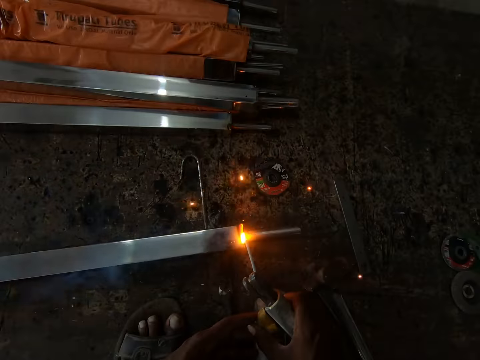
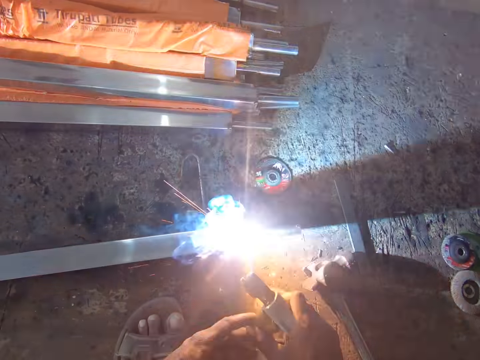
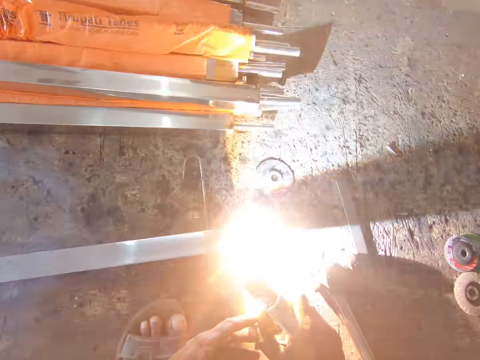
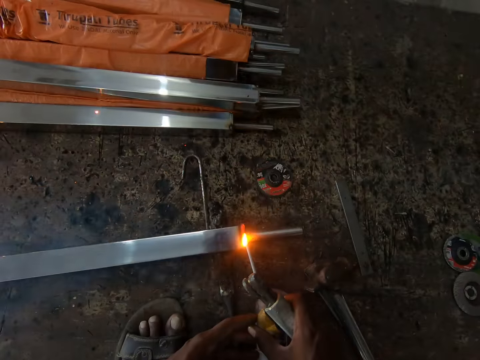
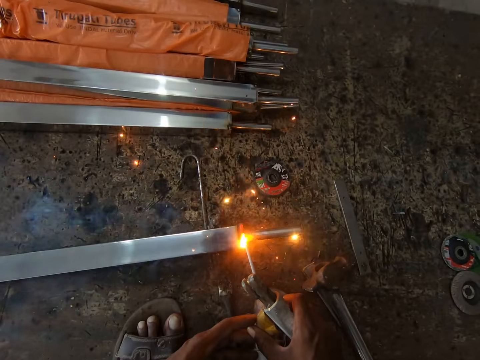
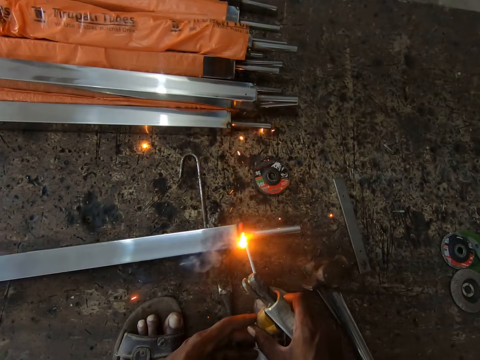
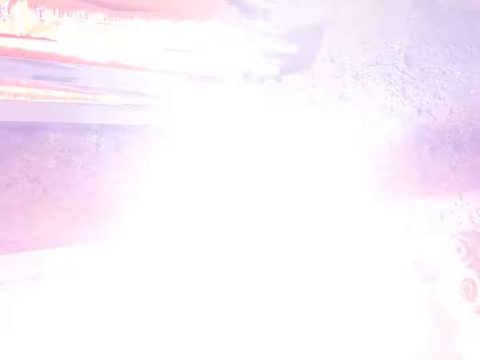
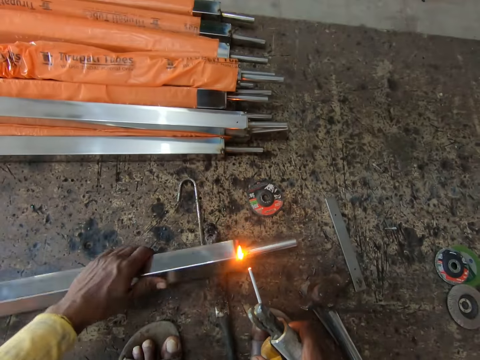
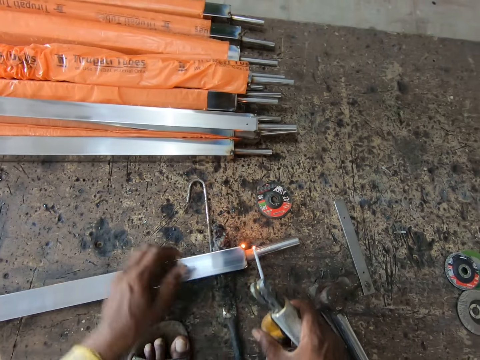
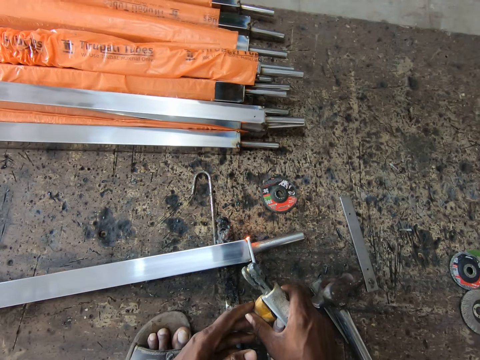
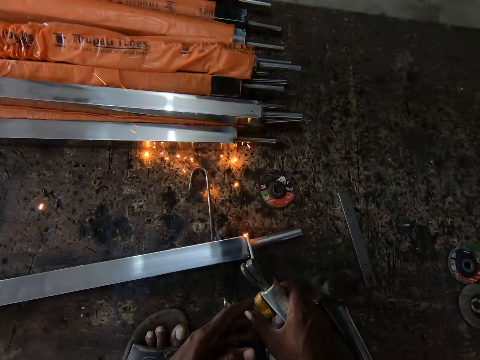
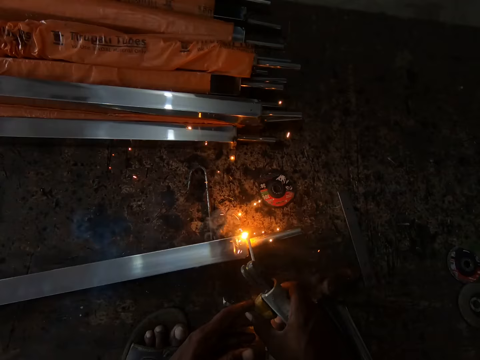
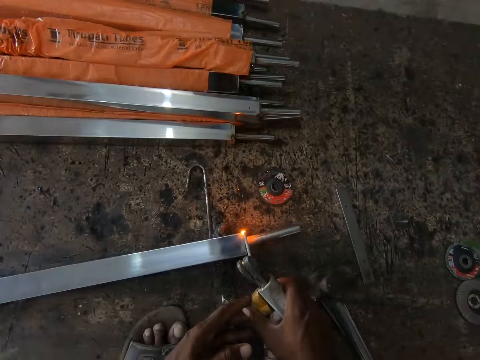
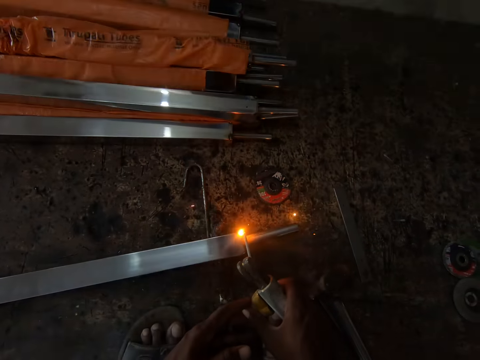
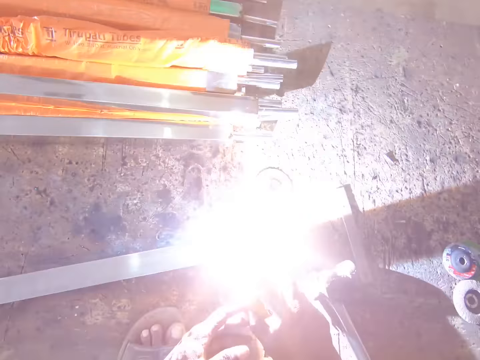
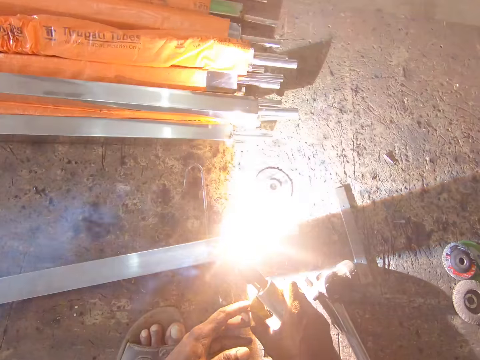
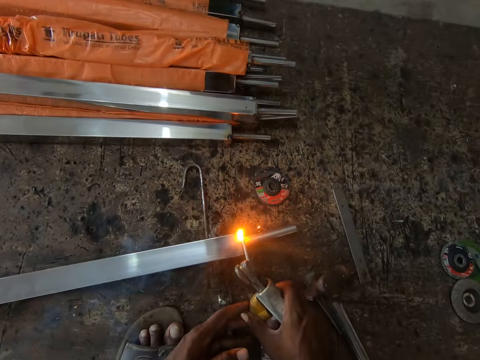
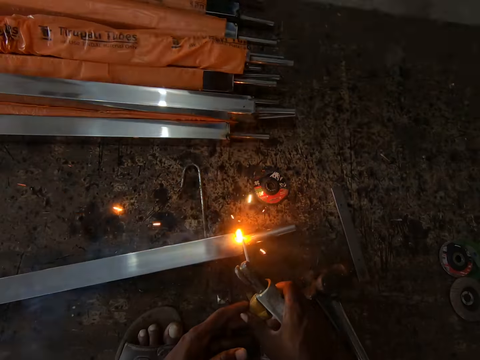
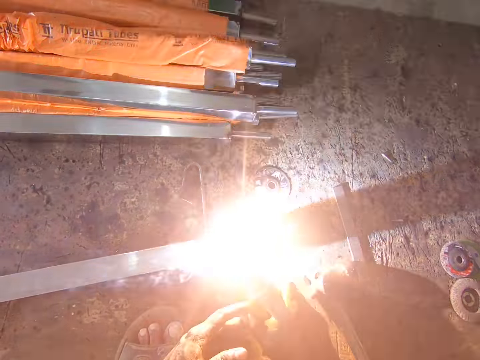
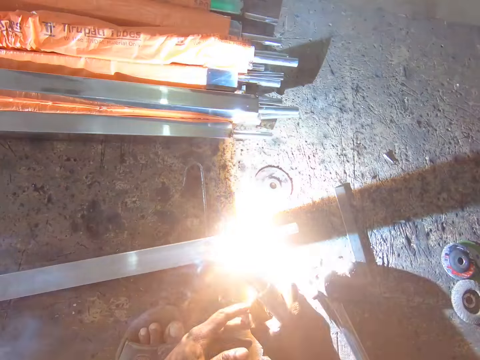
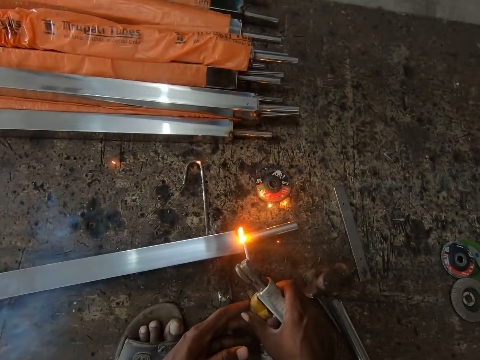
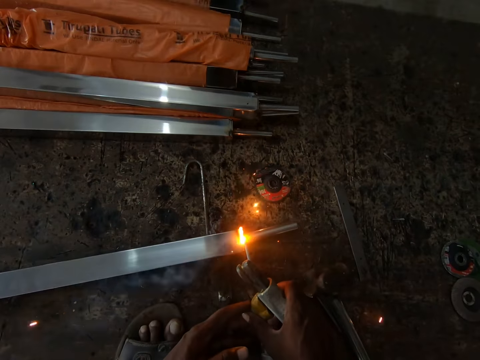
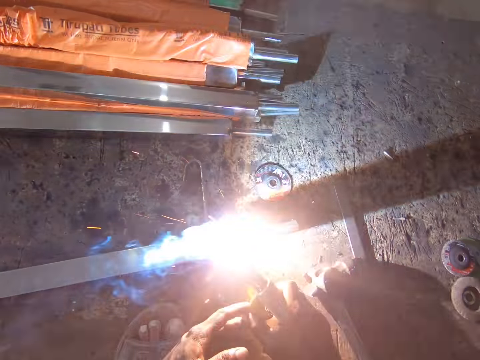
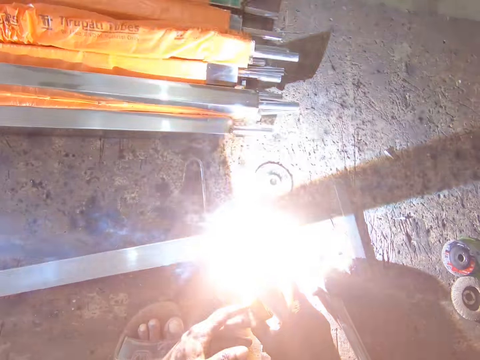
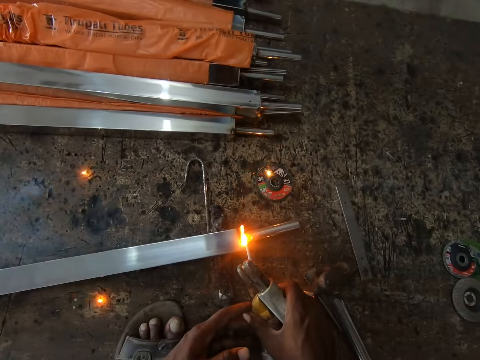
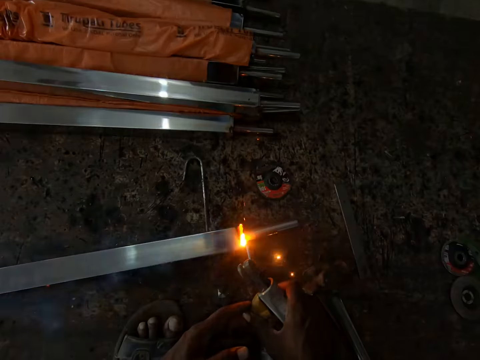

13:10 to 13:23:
The camera wearer turns the metal bar. They move the welding tool. They weld the metal bar with a welding stick.

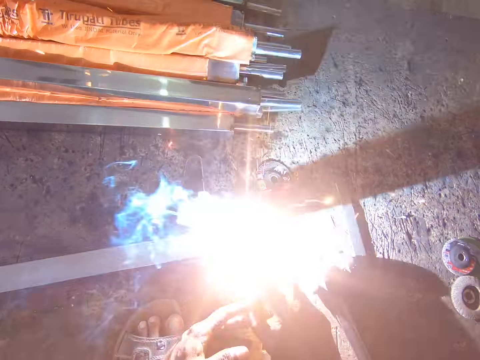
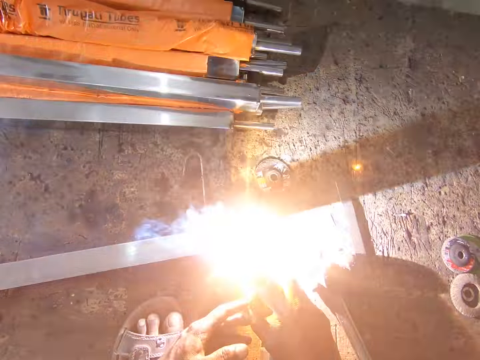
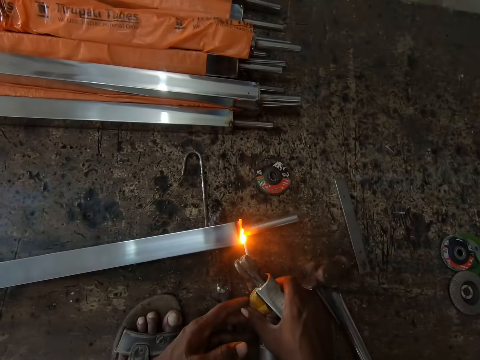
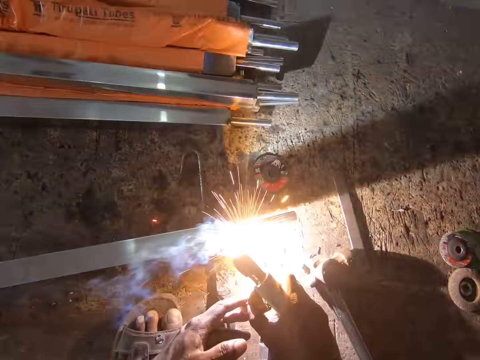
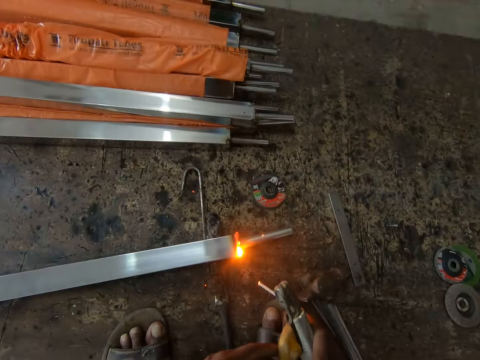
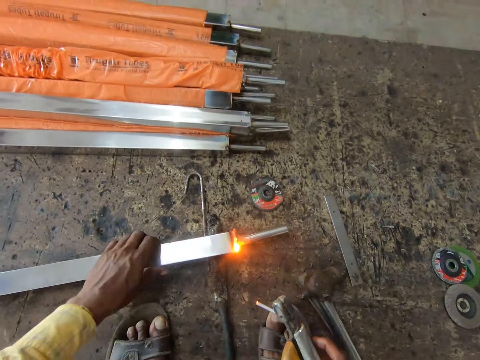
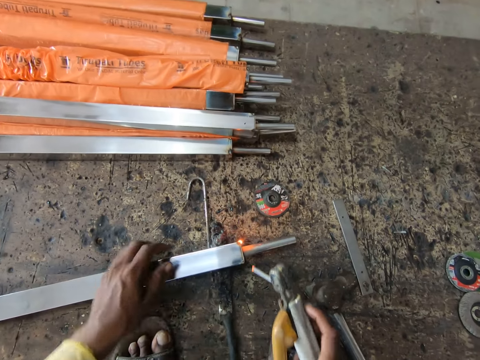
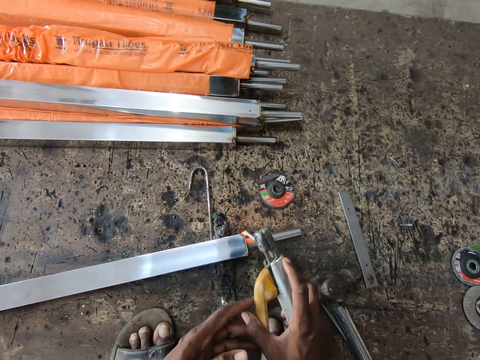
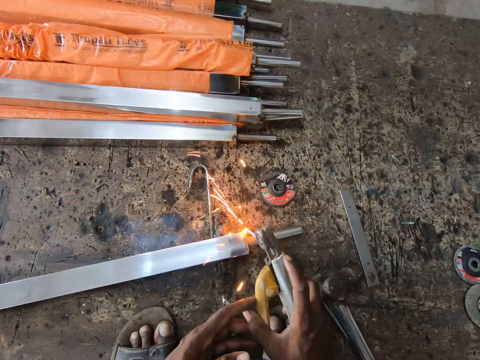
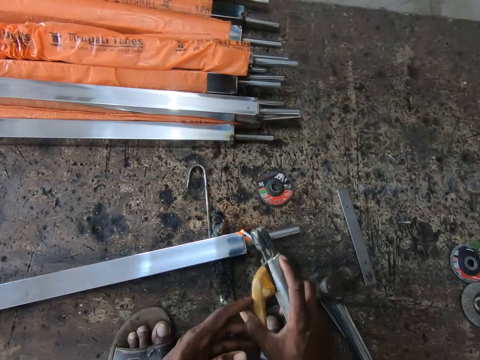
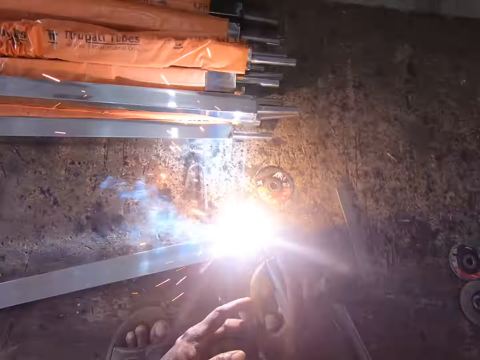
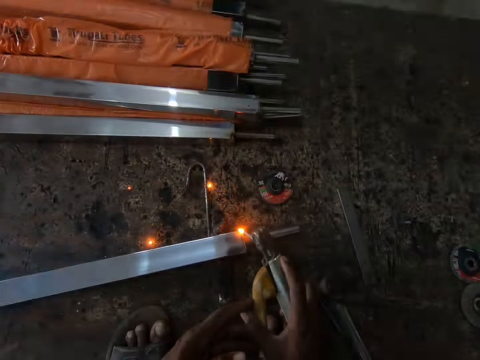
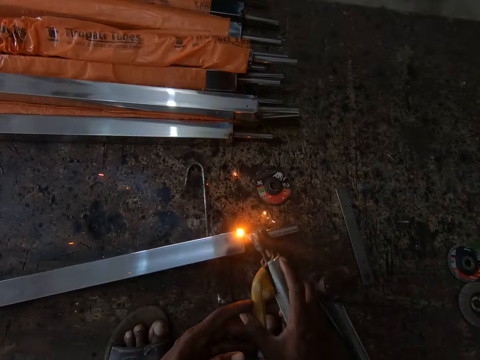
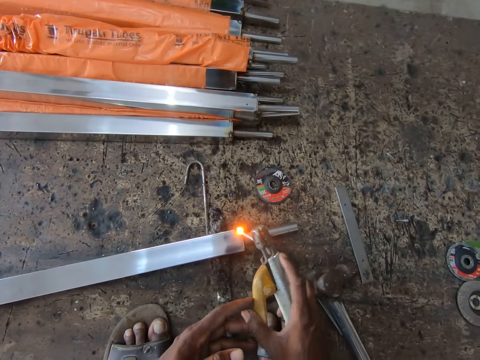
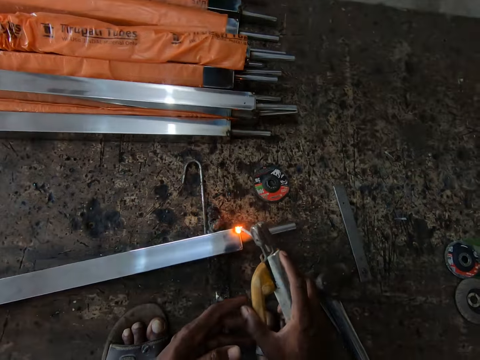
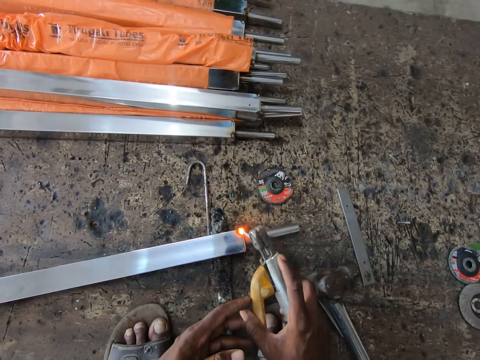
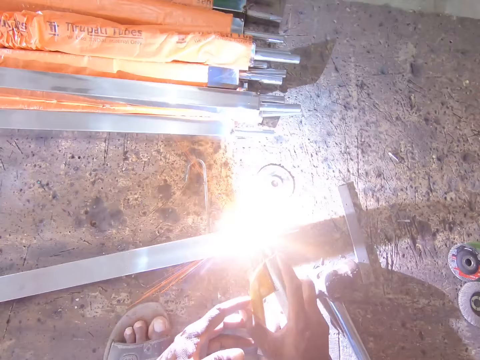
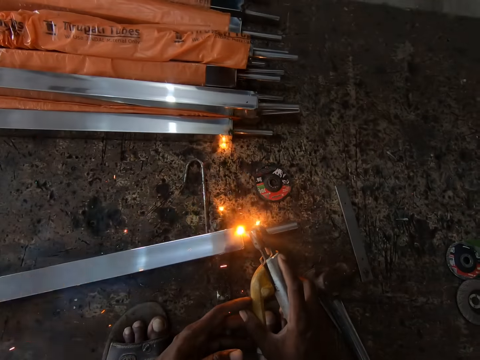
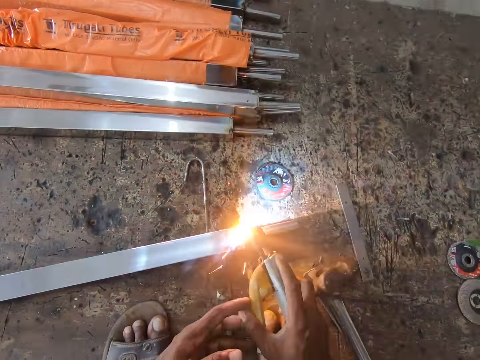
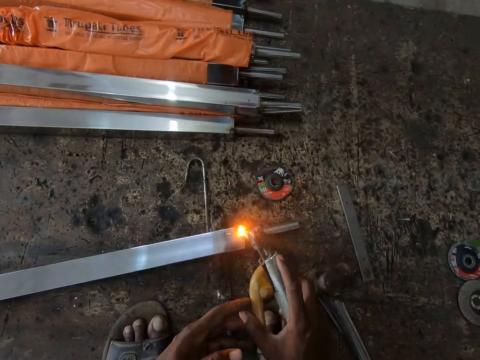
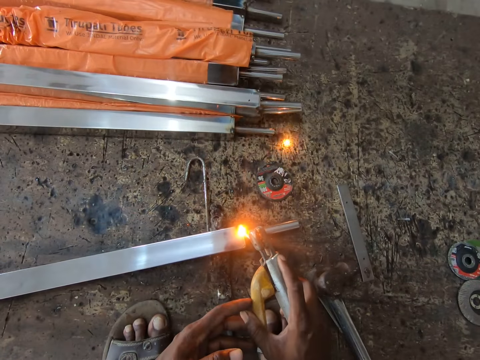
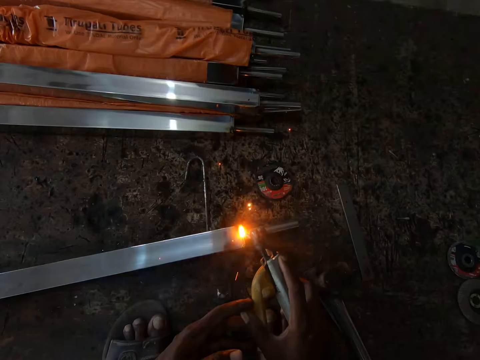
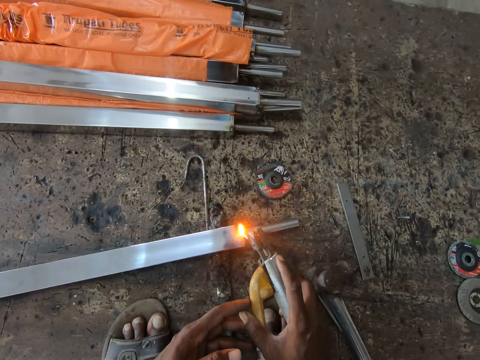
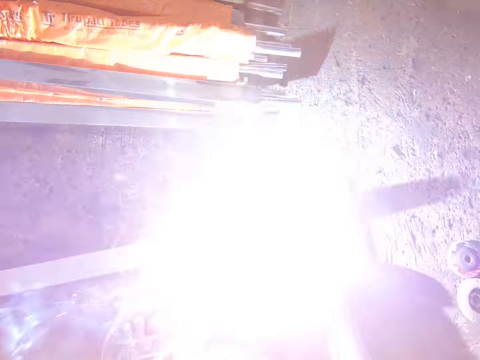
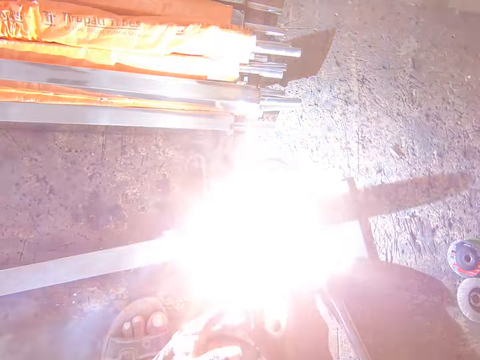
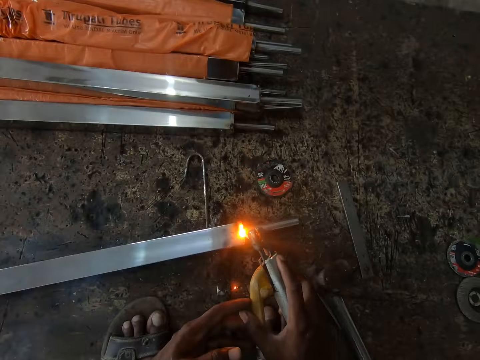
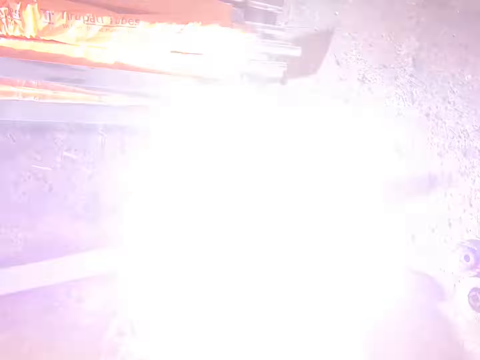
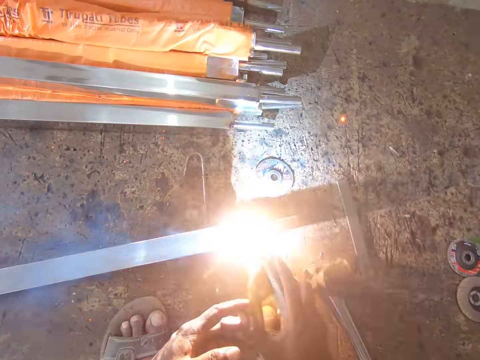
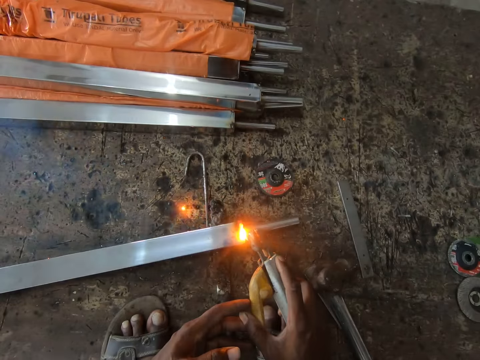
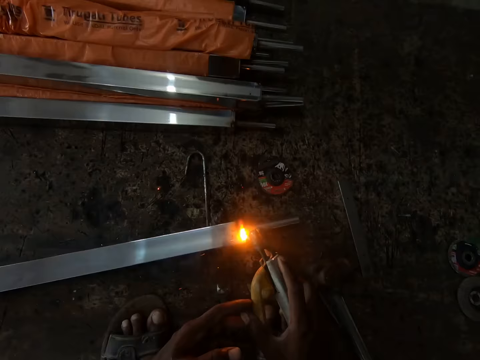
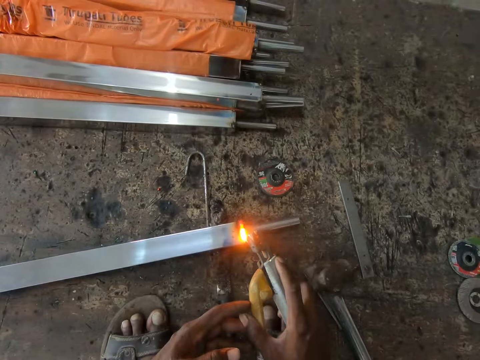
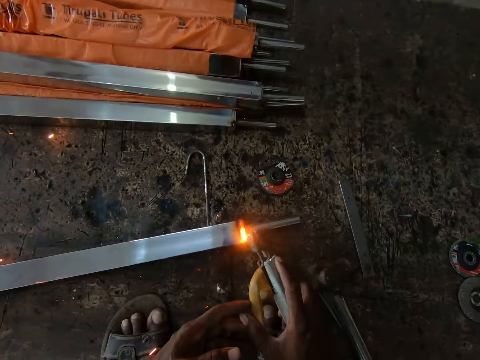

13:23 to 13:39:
The camera wearer pulls back the welding machine. They turn the metal bar. They move the welding machine. They weld the metal bar with a welding stick.
